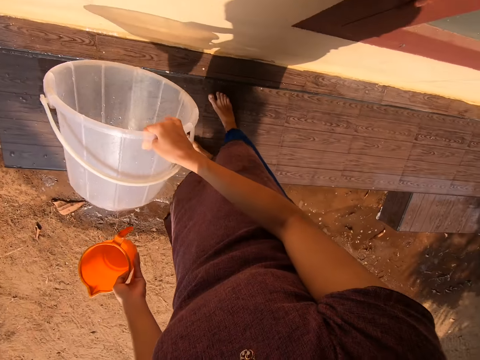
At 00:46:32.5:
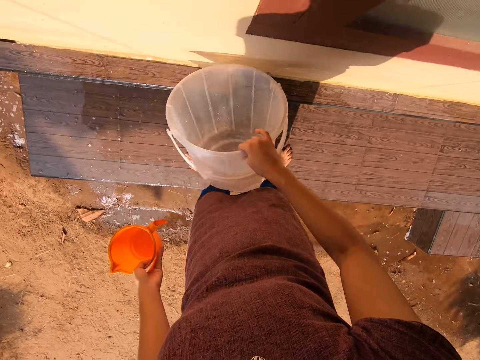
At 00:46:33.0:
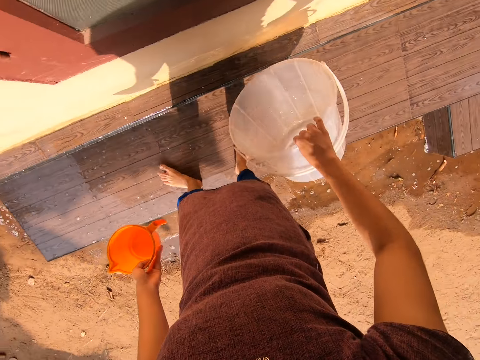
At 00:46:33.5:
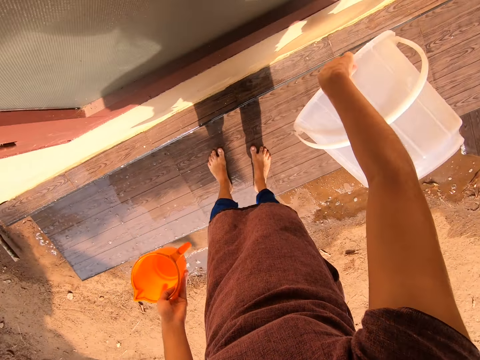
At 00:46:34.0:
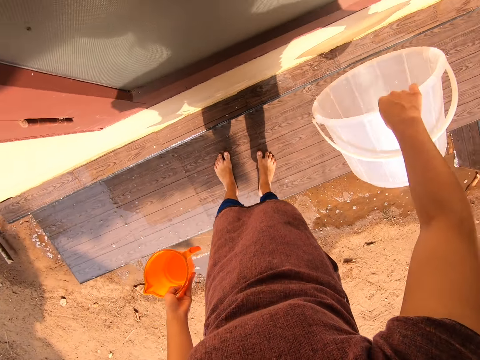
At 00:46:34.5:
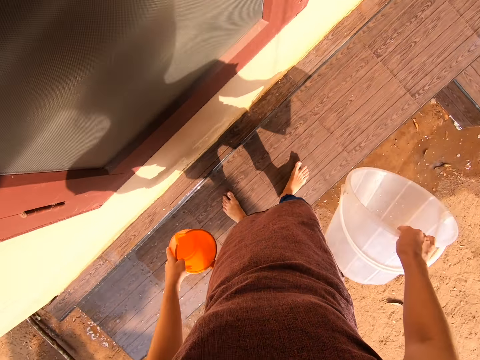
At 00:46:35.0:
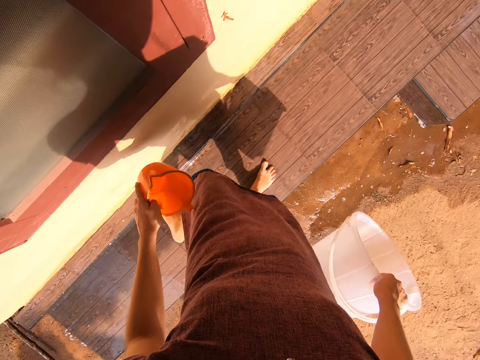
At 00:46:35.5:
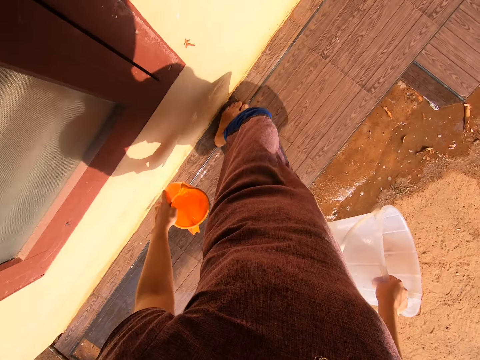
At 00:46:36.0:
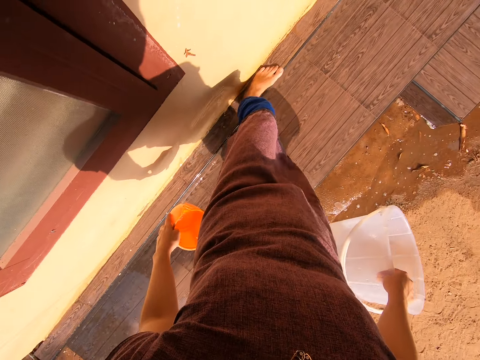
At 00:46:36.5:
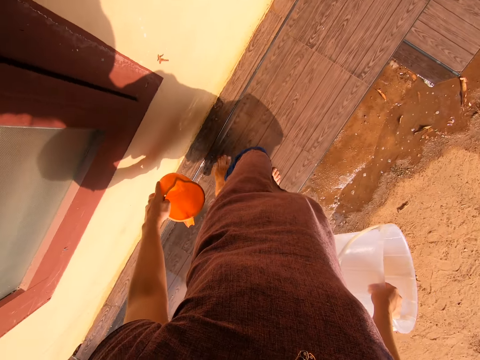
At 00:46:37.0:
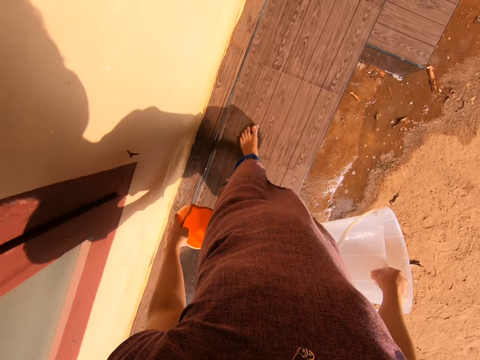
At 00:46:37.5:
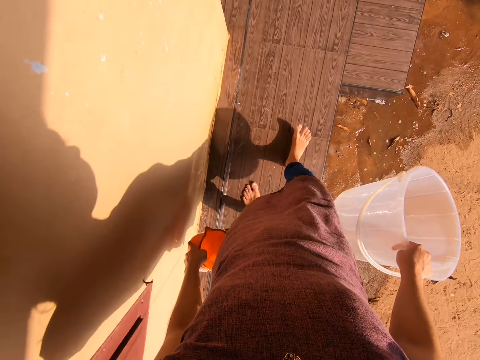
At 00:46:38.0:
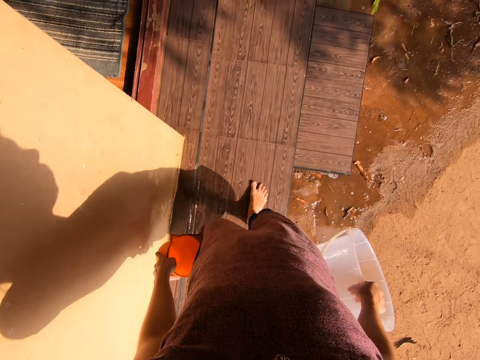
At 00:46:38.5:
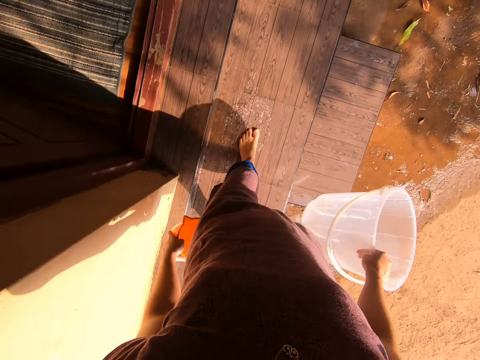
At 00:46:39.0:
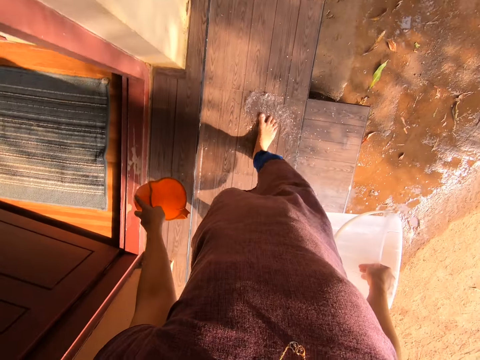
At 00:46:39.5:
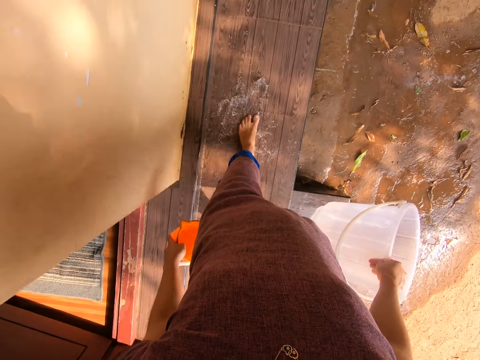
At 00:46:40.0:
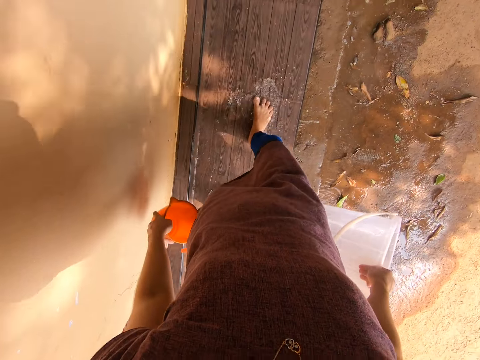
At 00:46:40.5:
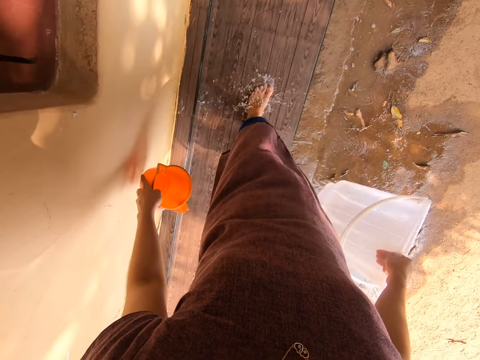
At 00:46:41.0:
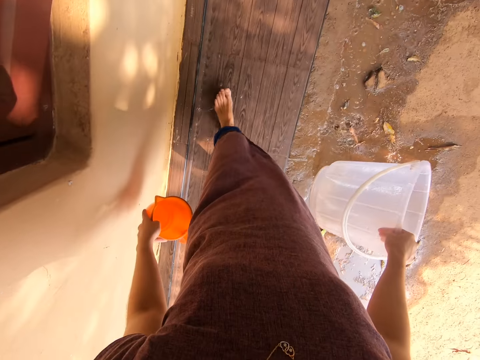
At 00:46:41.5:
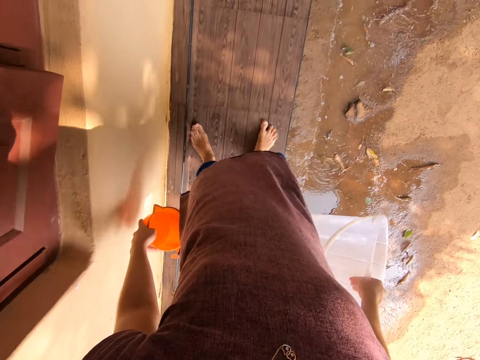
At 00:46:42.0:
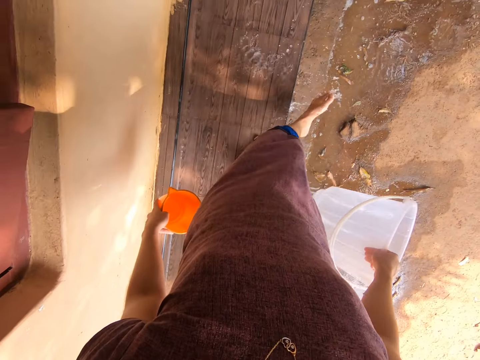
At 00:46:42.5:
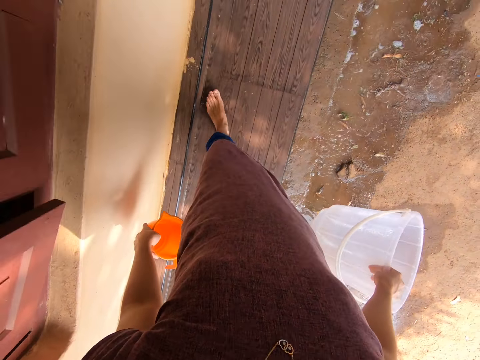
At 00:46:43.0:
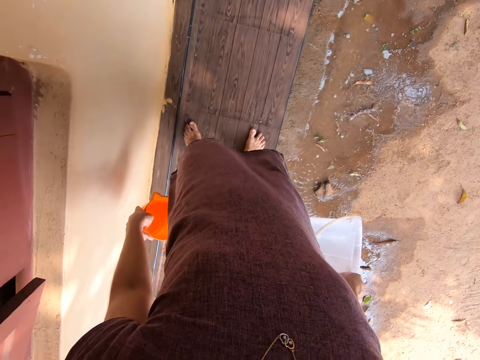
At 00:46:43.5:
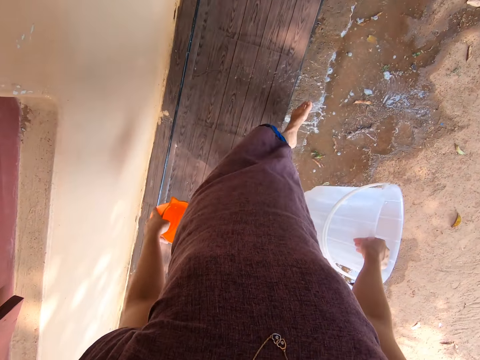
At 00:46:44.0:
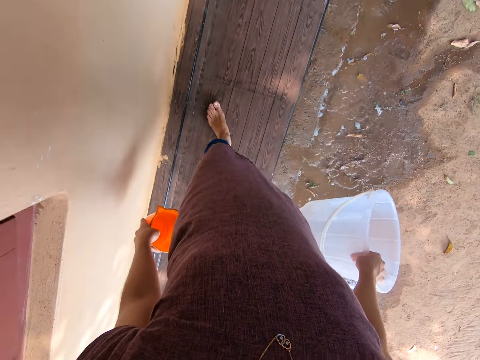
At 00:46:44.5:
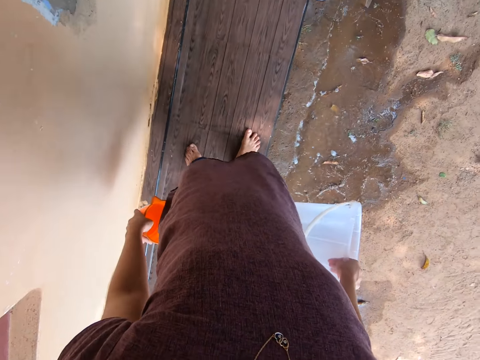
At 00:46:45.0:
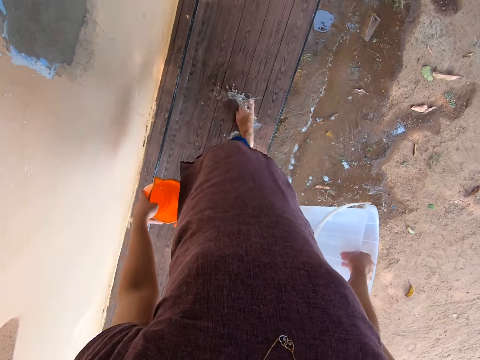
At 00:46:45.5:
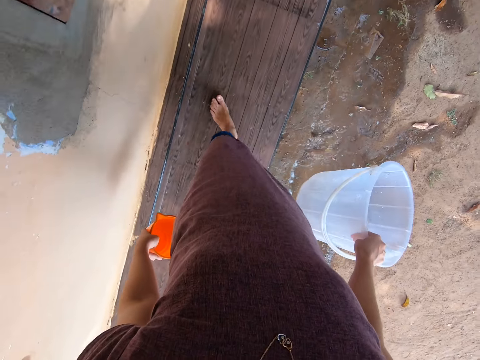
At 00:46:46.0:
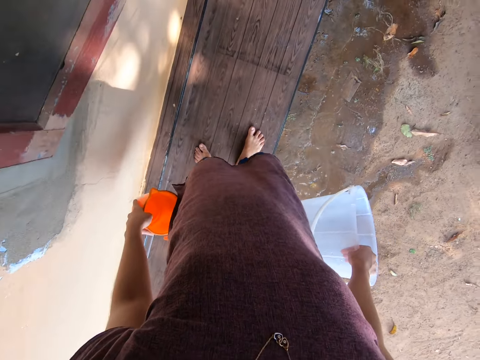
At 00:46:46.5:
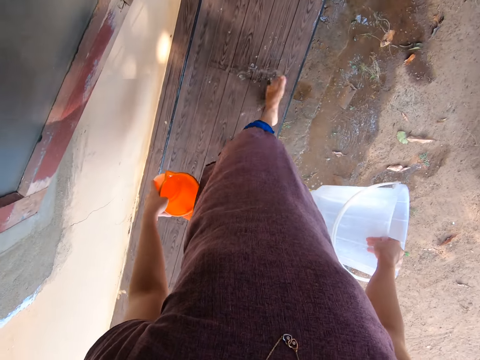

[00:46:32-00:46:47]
The camera wearer scrubs the platform with her left foot. She wipes the platform with her left foot. She moves water with her legs.

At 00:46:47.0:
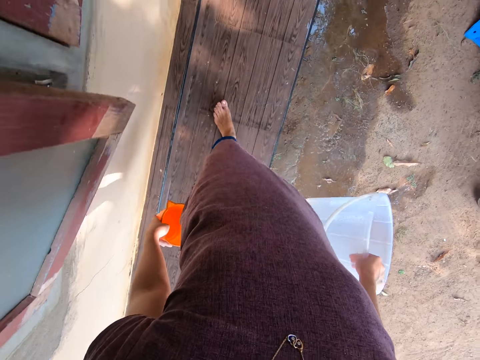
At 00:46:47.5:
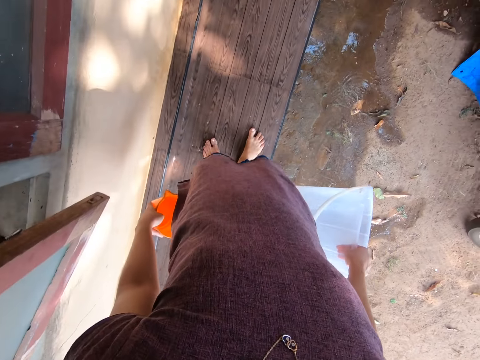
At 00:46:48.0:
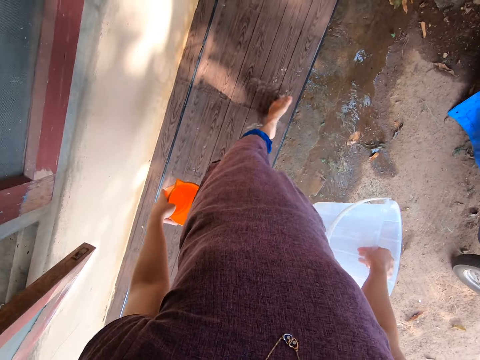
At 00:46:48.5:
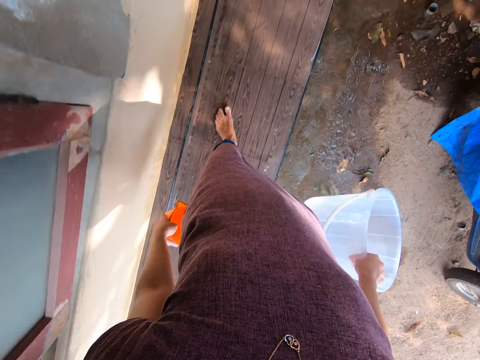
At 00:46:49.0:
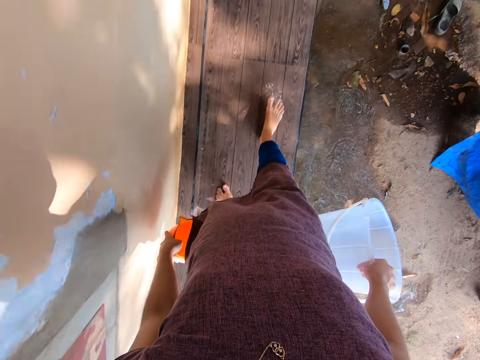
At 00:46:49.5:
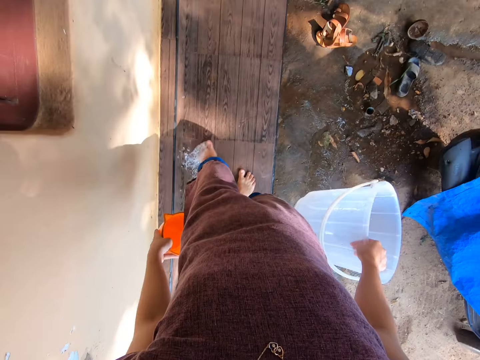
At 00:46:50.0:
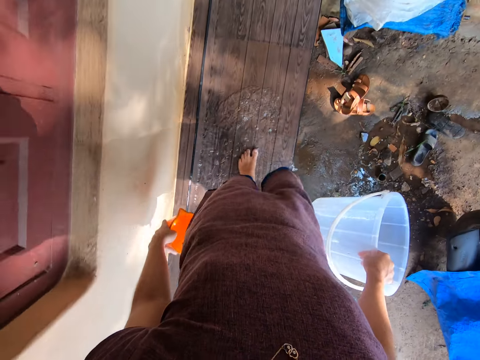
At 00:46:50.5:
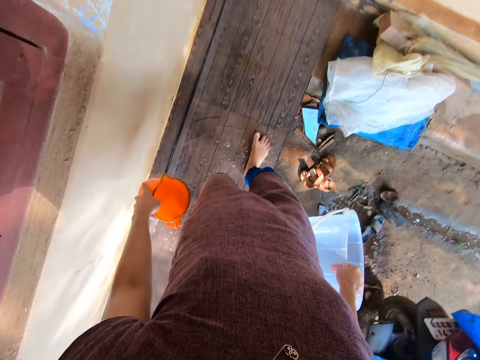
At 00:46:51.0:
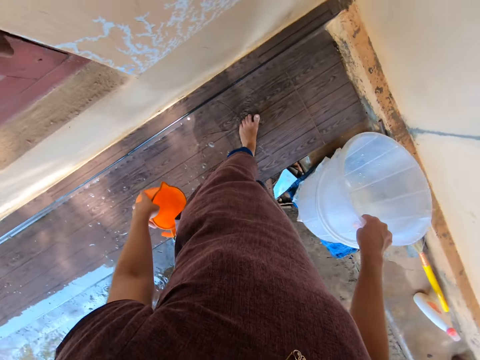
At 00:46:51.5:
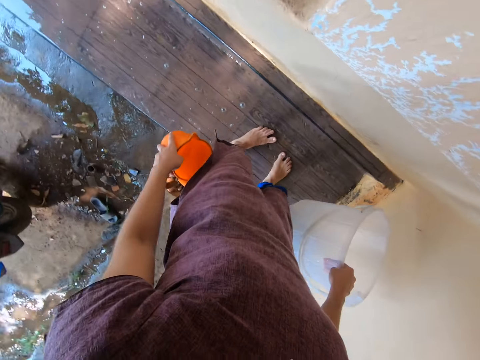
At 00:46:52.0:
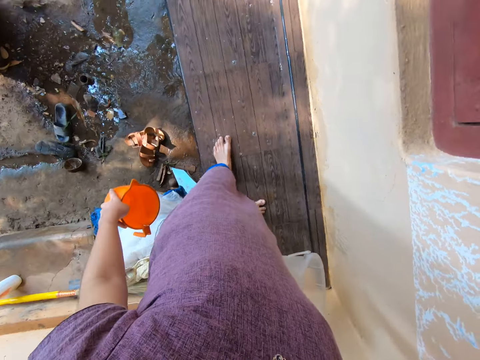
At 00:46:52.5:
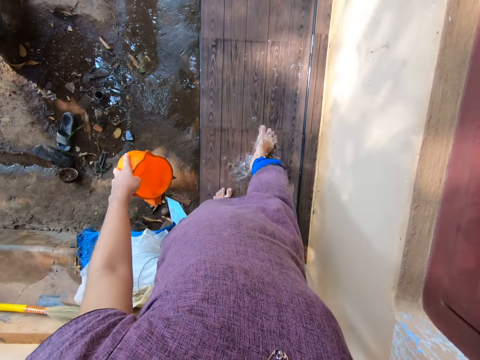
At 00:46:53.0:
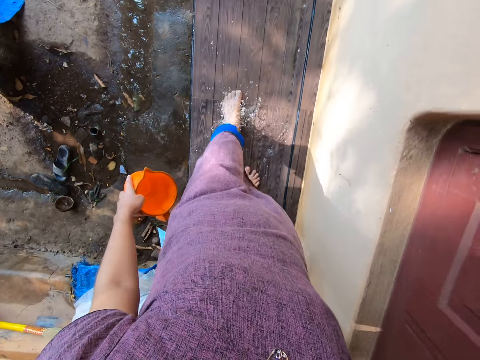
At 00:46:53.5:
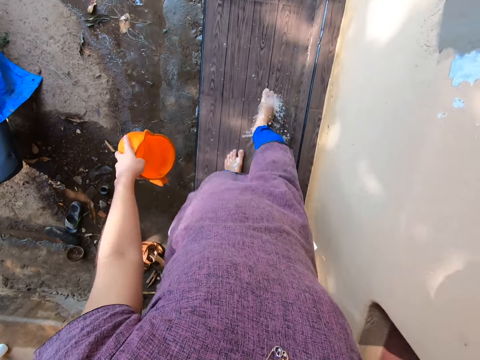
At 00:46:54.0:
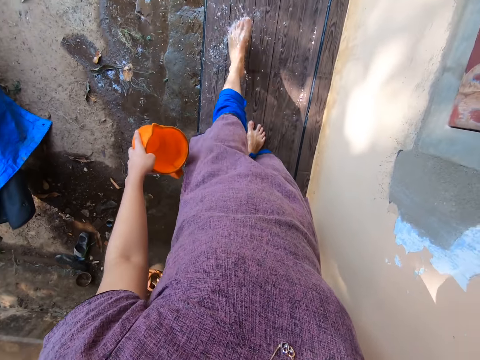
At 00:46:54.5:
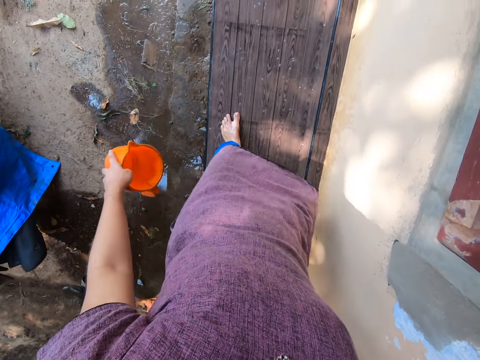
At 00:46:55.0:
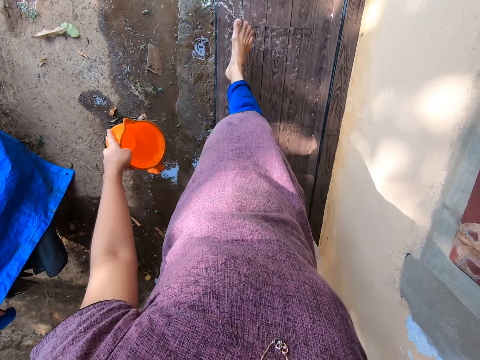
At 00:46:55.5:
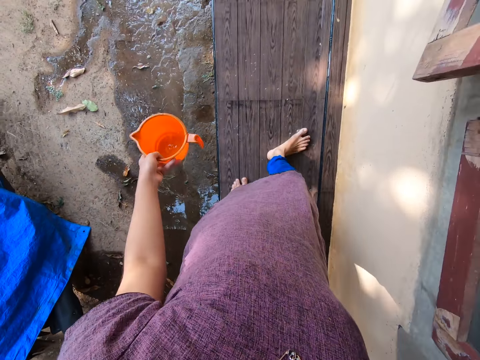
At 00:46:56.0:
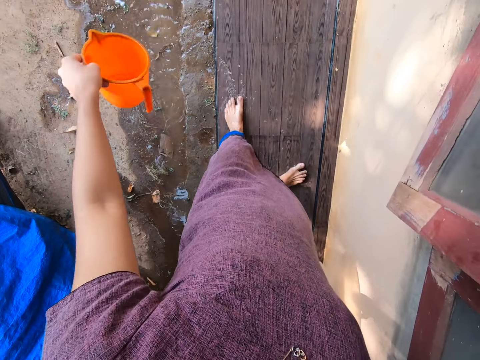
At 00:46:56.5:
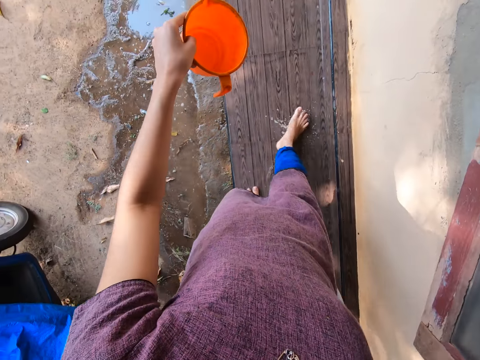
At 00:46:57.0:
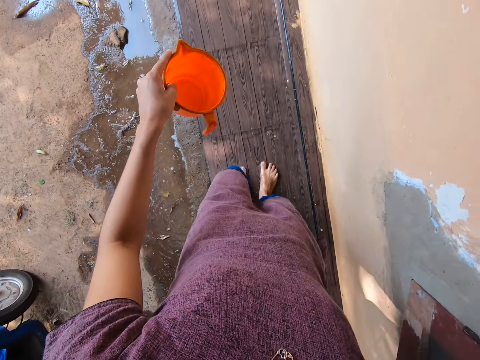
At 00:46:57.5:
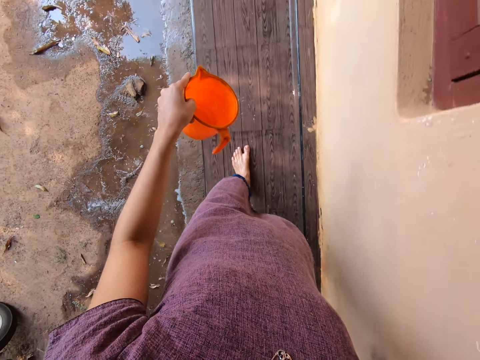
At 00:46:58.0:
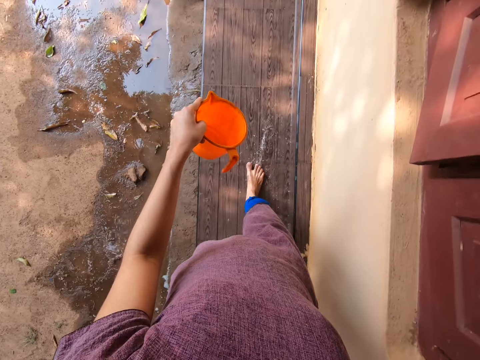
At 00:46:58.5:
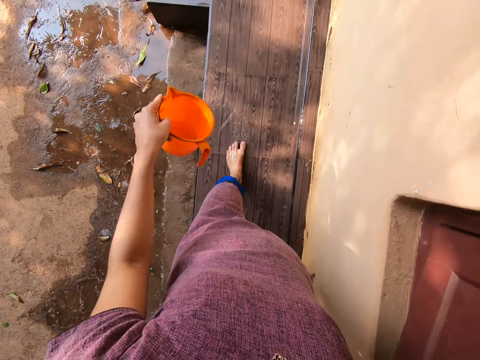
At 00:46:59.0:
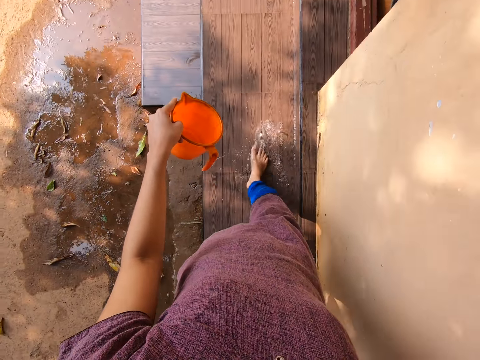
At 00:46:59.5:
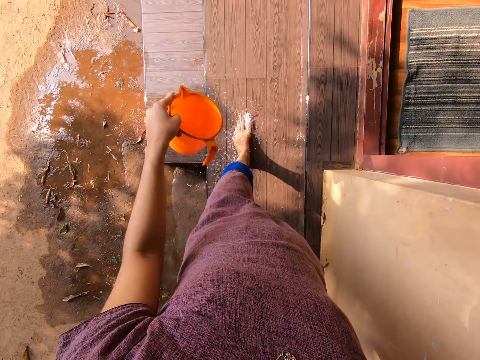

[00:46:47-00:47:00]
The camera wearer wipes the platform with her right foot.
